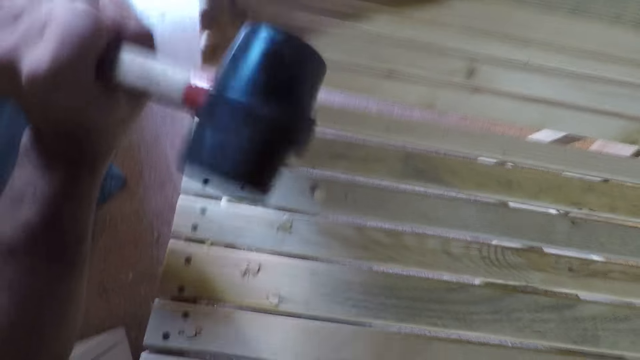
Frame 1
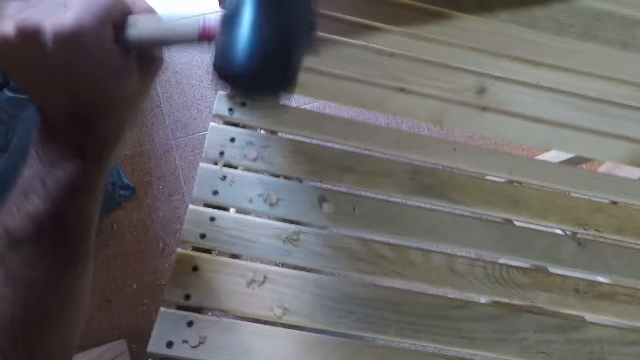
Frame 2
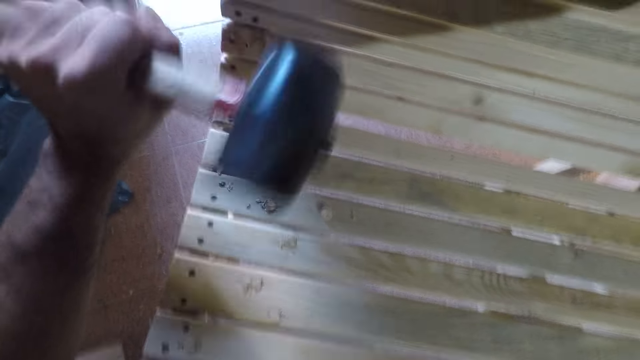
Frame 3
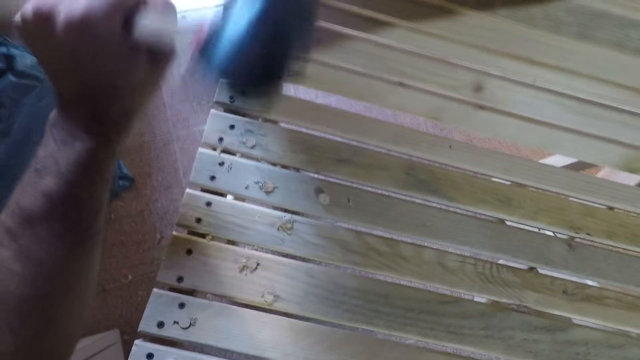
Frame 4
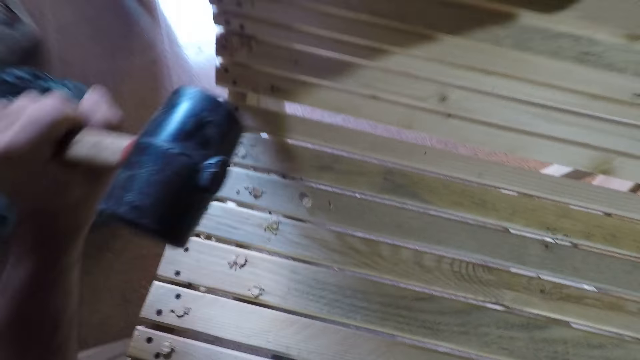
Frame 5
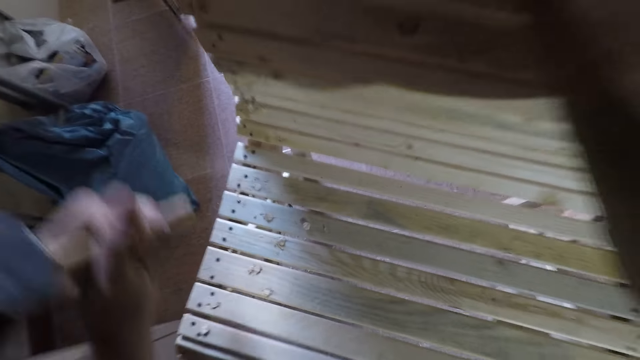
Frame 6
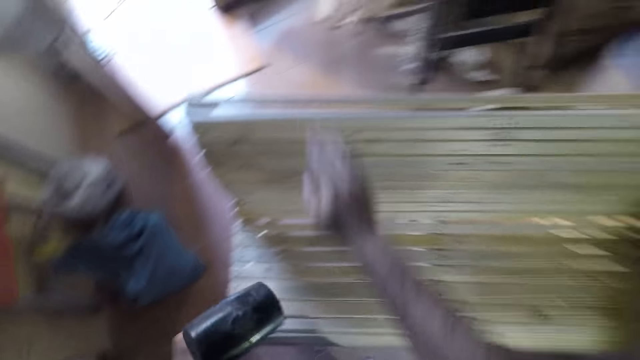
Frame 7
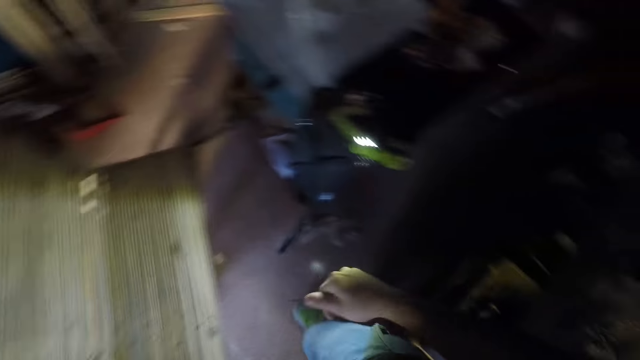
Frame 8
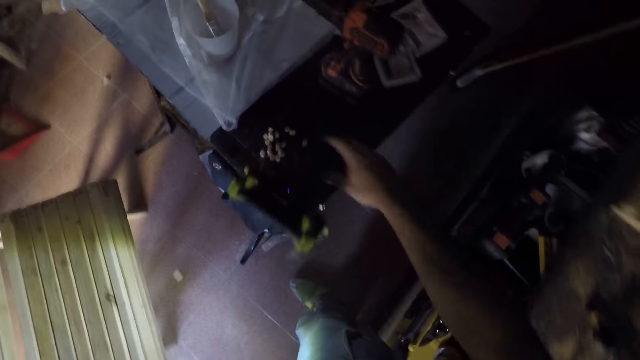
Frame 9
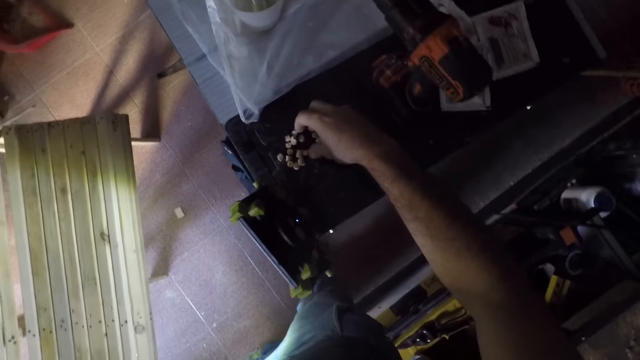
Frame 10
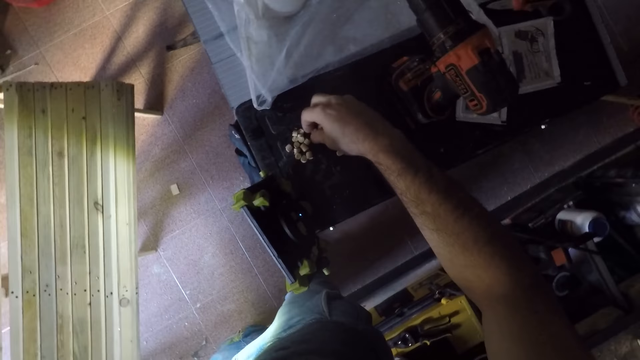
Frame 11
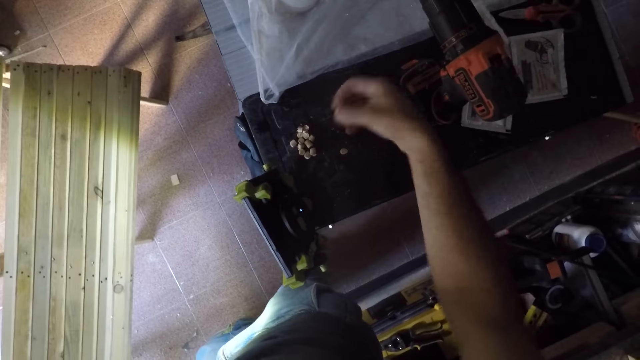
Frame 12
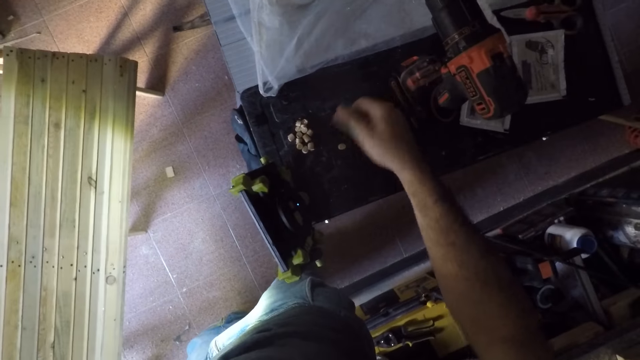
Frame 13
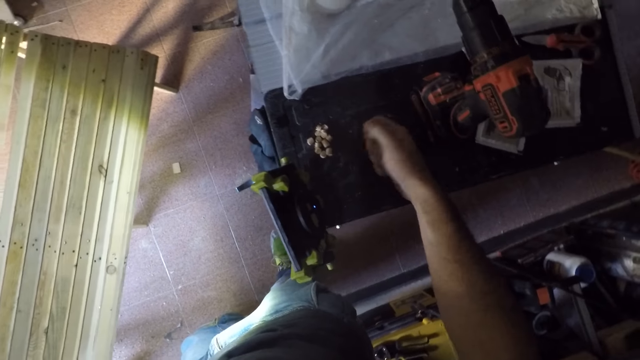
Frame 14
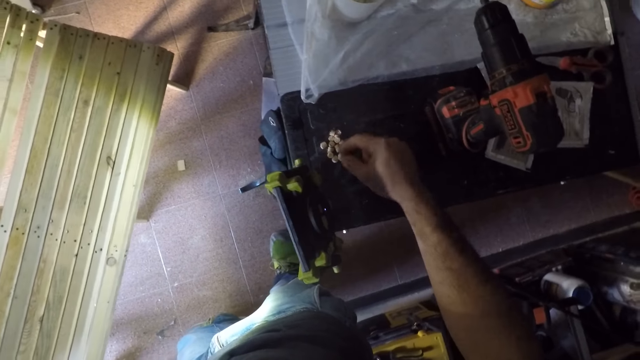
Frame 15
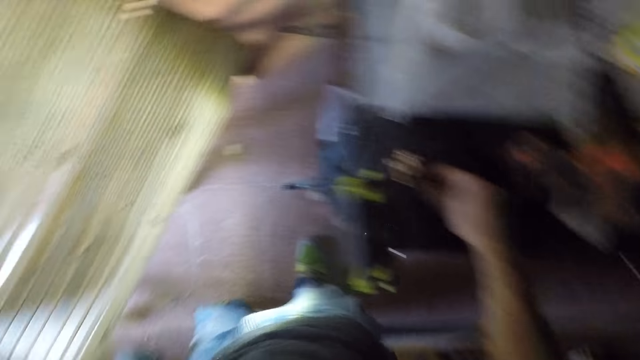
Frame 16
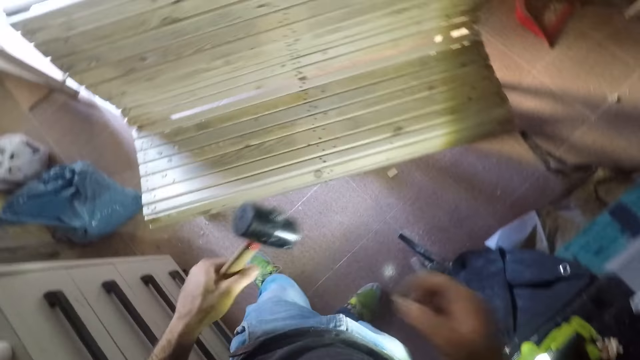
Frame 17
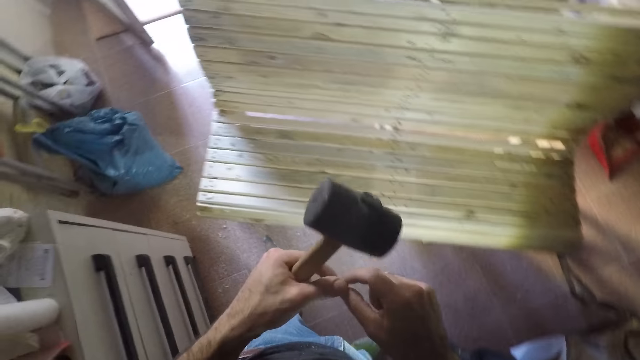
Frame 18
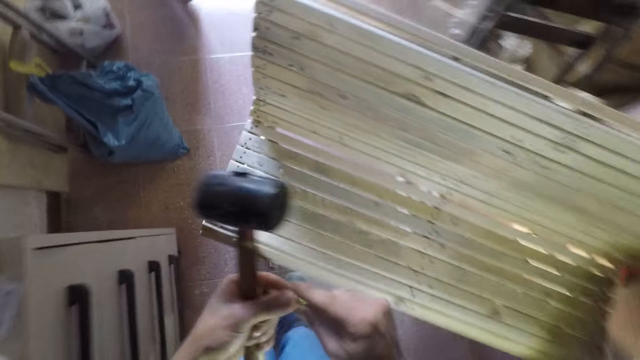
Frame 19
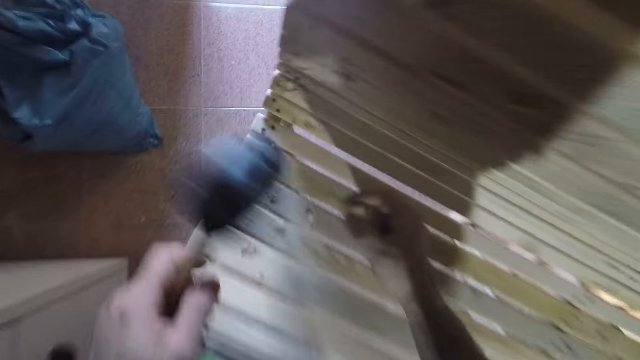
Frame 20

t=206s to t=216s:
The camera wearer picks beech dowels with his right hand from a table. He adjusts a beech dowel with both hands.

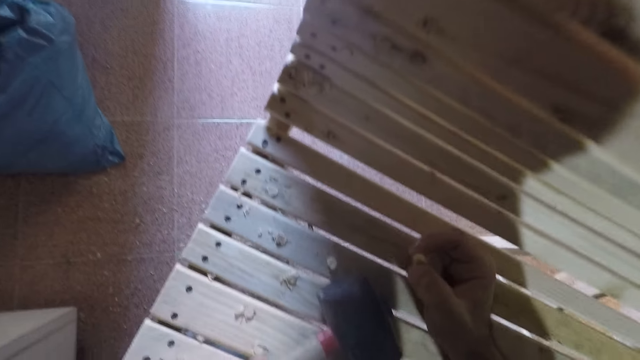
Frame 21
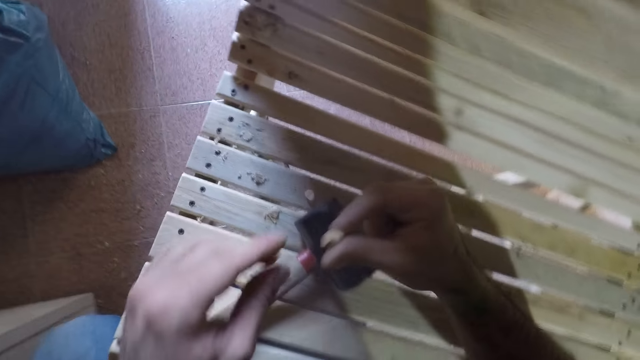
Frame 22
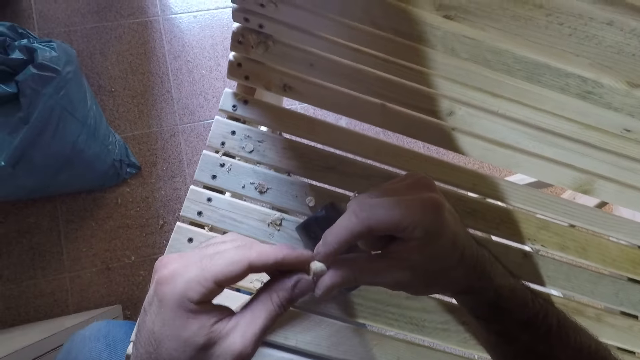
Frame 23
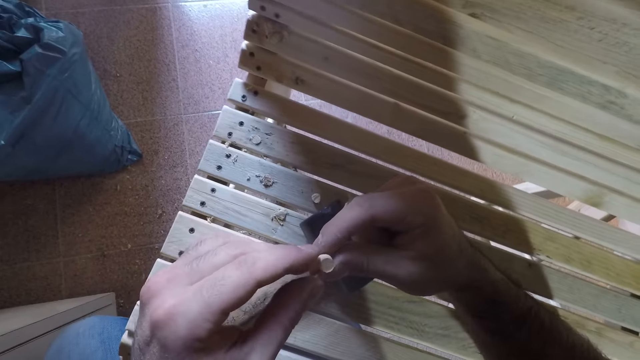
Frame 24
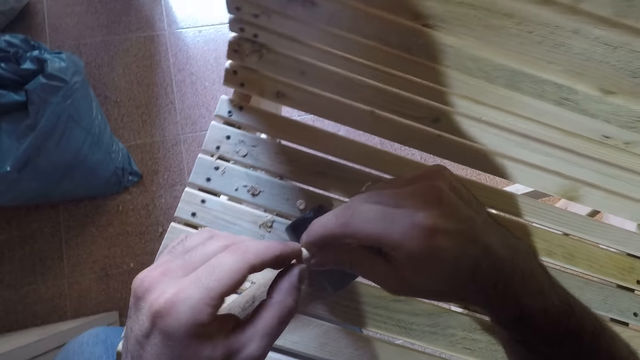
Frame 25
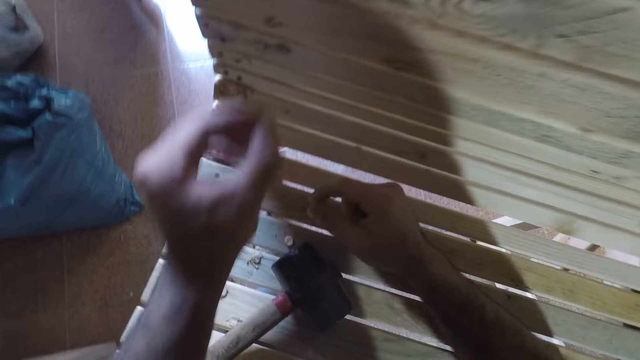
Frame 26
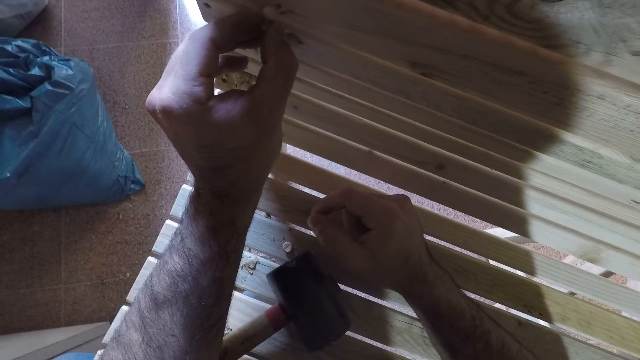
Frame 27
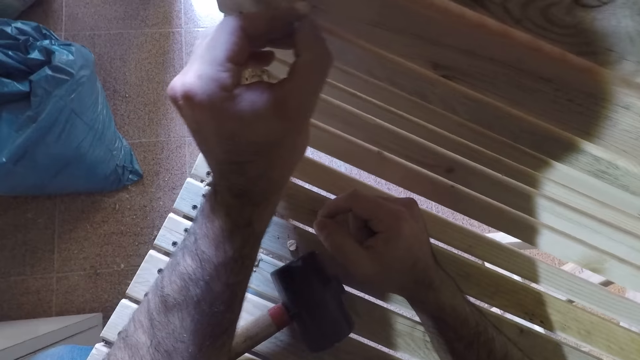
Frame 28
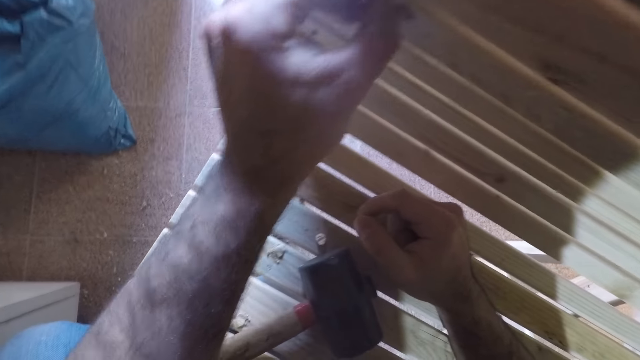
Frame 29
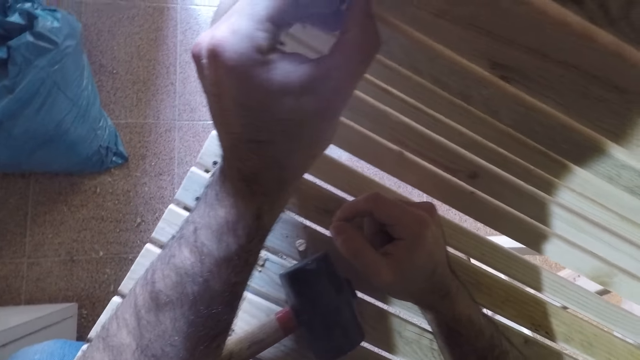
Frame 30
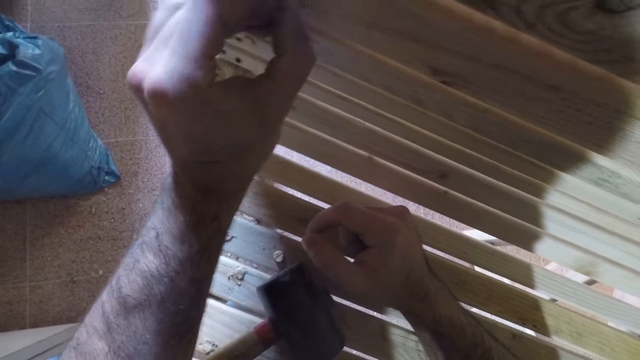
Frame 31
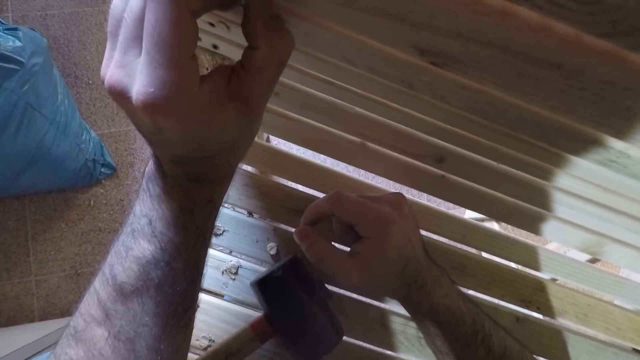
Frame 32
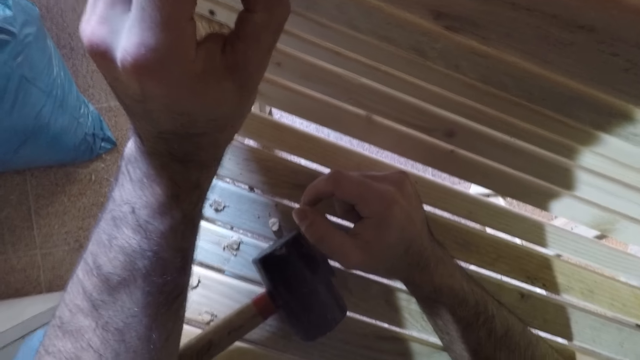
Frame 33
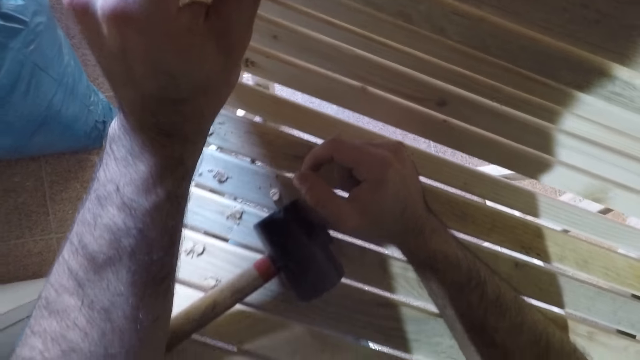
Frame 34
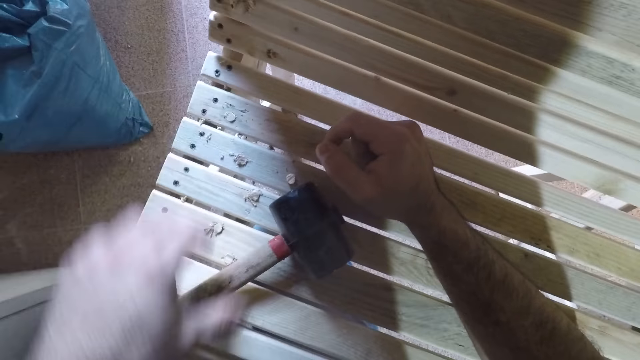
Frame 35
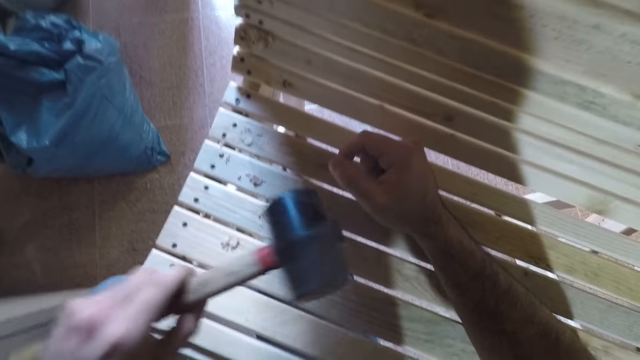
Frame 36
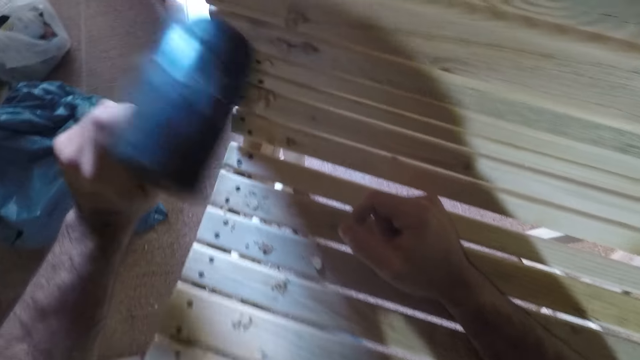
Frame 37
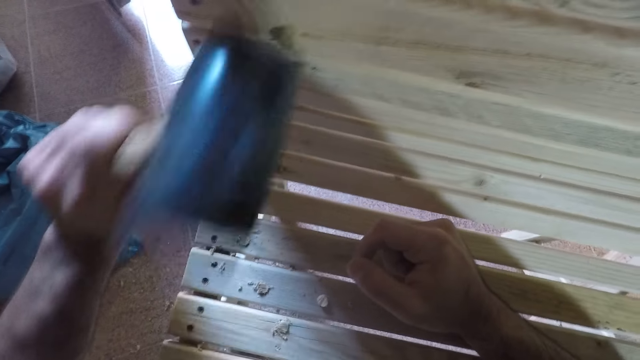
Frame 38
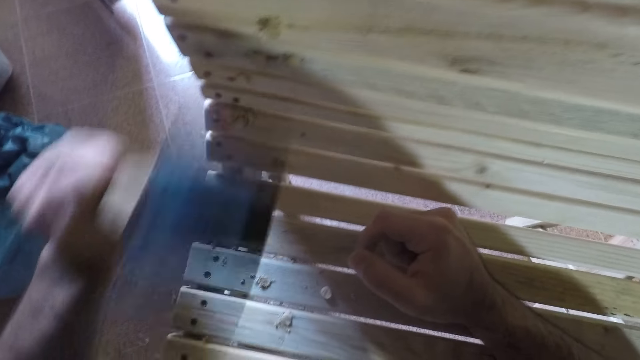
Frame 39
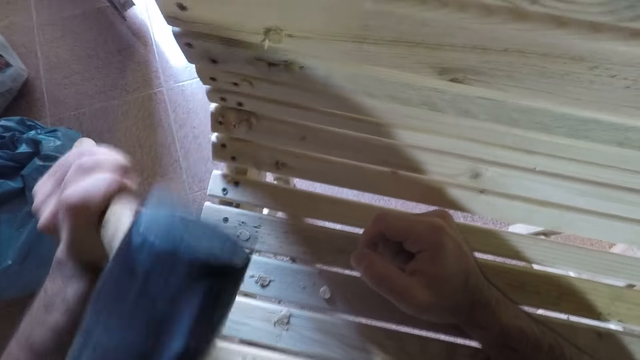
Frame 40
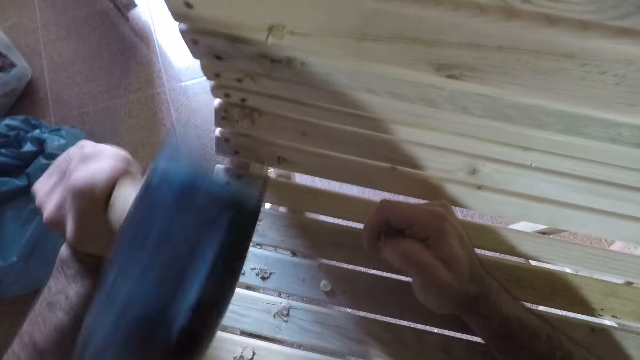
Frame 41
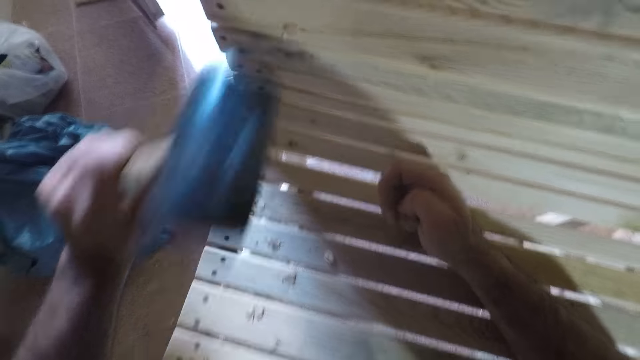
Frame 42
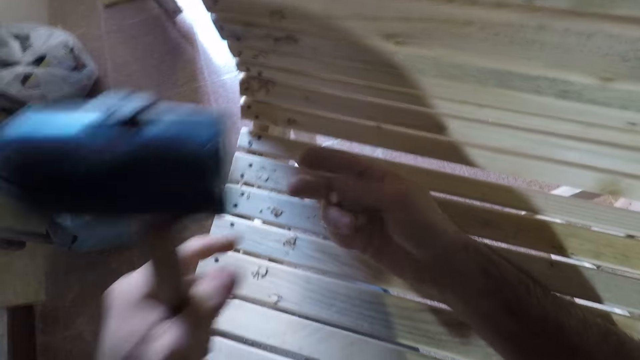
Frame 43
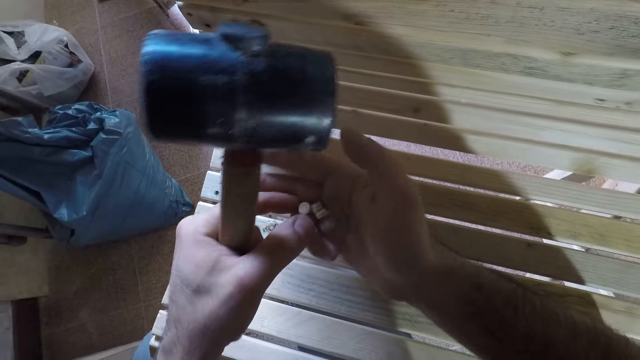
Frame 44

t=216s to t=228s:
The camera wearer drops the hammer on the woodwork. He adjusts the beech dowel or wood screw hole plug with both hands. He looks at the wood screw hole plug in his hand. He fixes the beech dowel on the woodwork with his left hand. He picks the hammer on the woodwork with his left hand. He hits the beech dowel in the woodwork with the hammer in his left hand.
